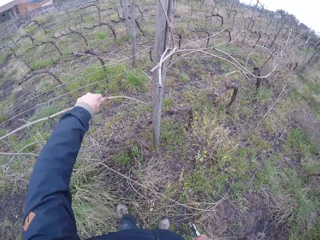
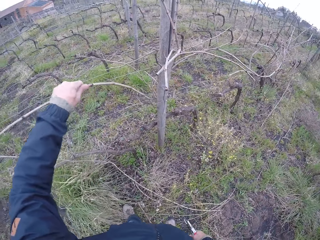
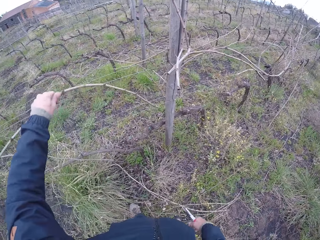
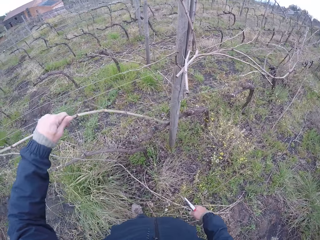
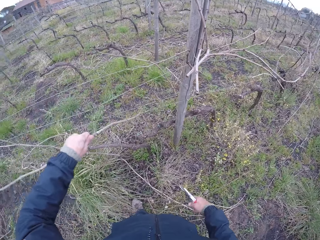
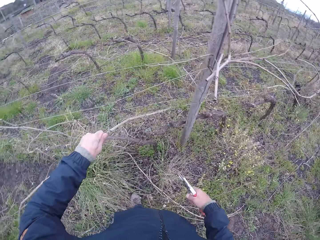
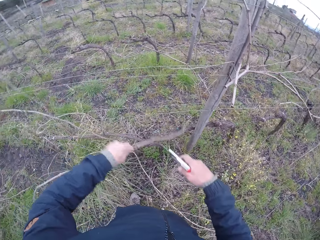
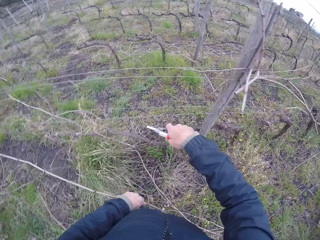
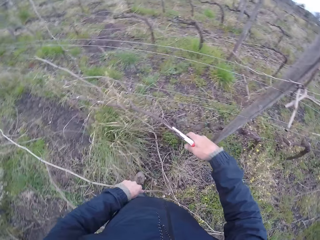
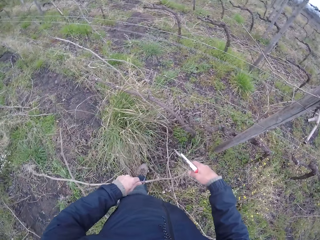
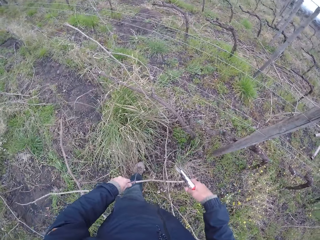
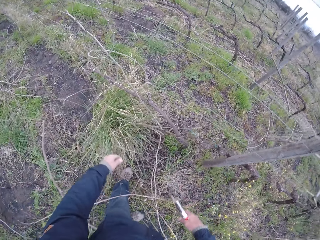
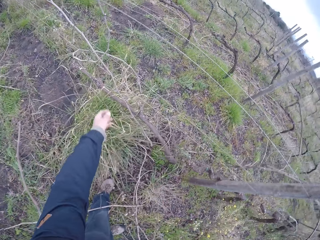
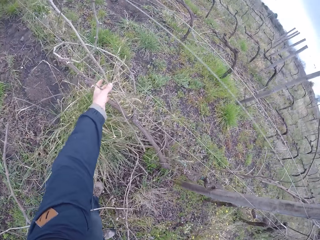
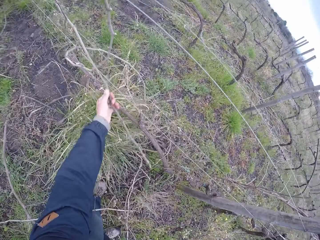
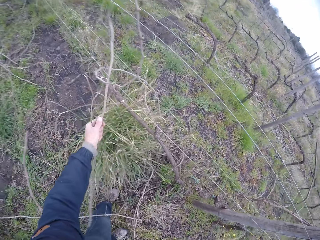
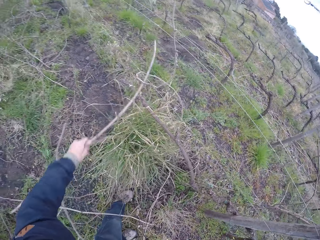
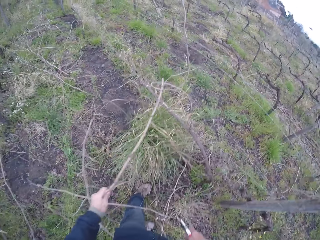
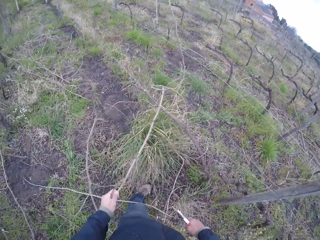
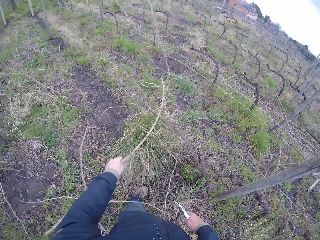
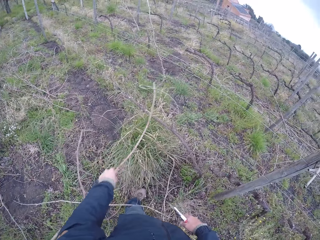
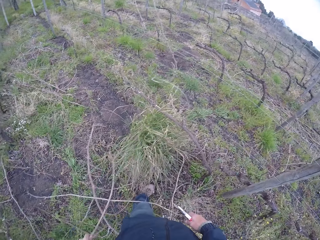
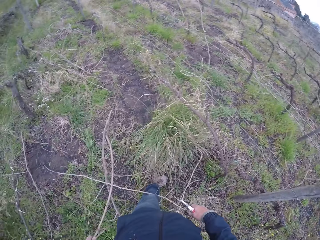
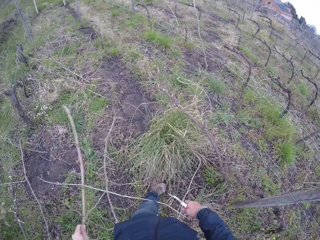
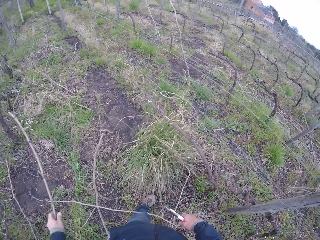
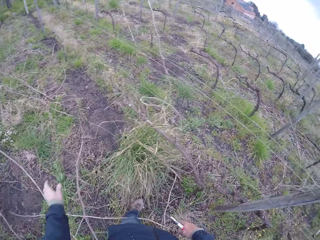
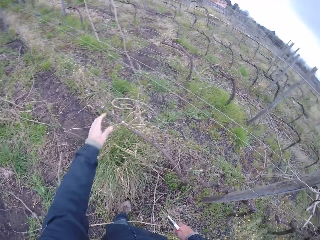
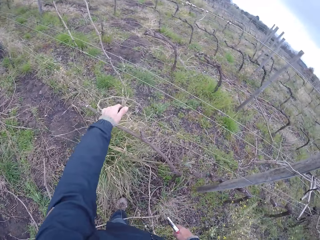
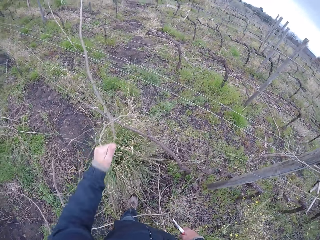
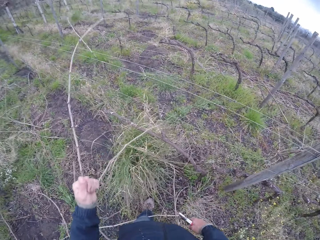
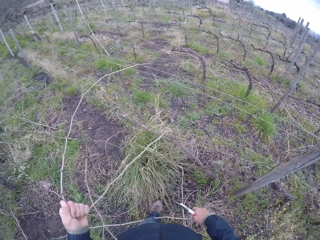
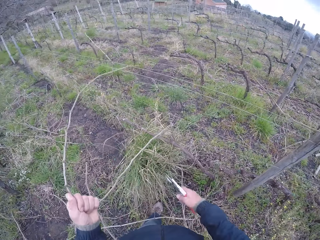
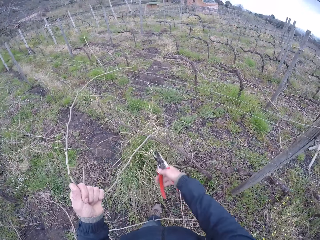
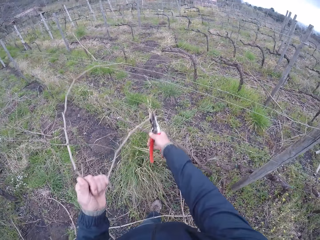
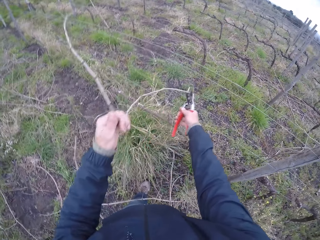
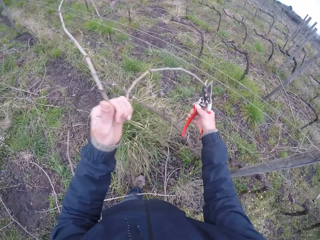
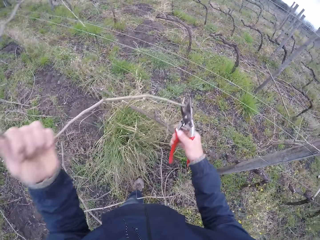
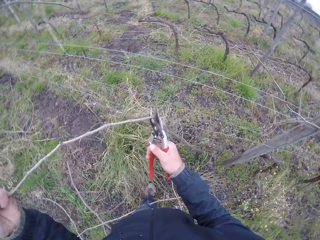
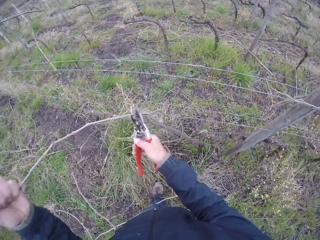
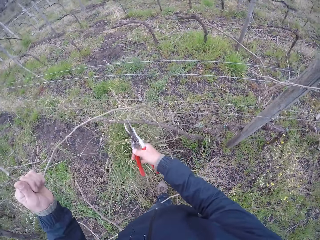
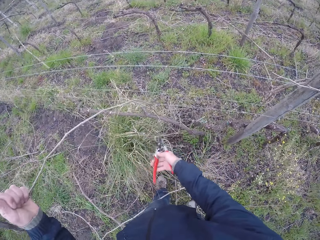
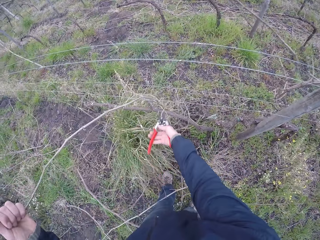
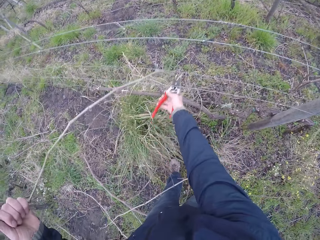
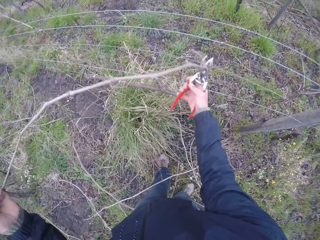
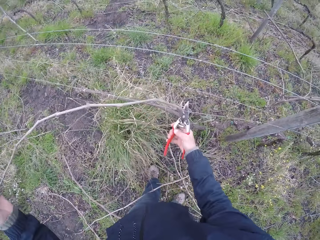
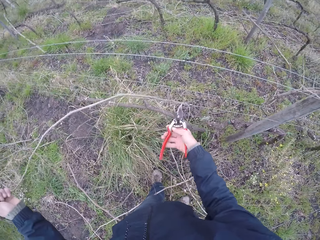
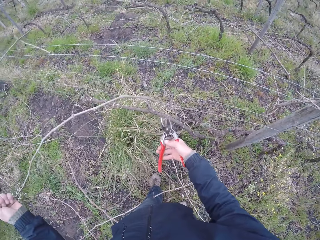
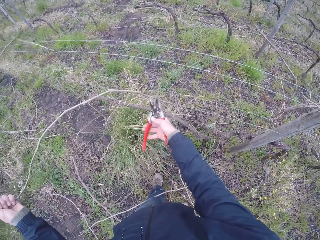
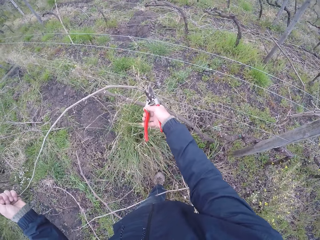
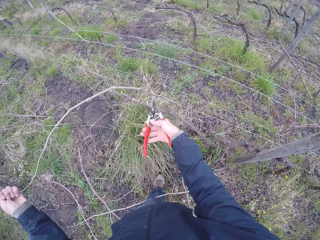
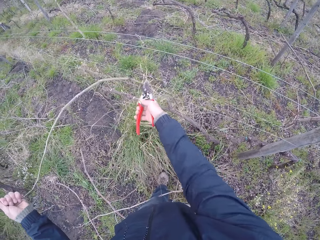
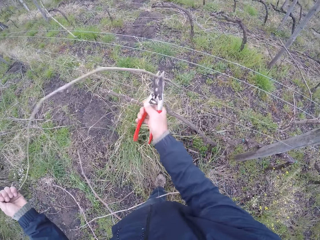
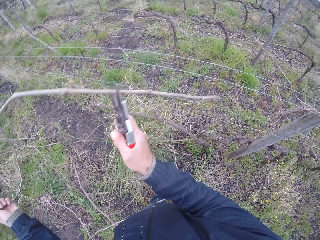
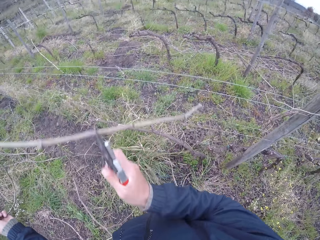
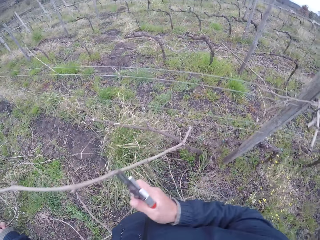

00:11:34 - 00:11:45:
The camera wearer pulls a stick out of the wire with his left hand. He throws the stick to the floor with his left hand. He pulls a stick out of the wire with his left hand. He throws the stick to the floor with his left hand. He pulls a stick out of the wire with his left hand. He pulls the stick with the secateurs in his right hand.

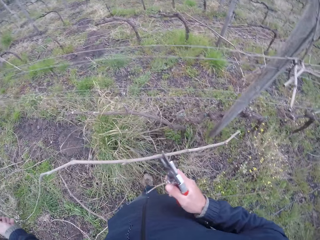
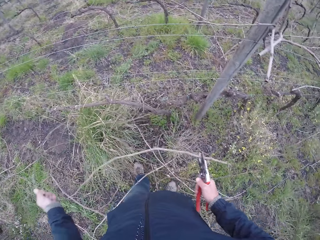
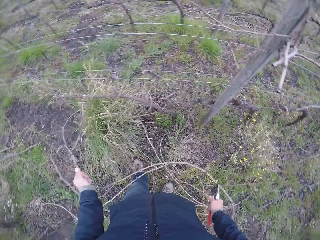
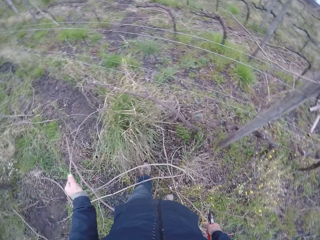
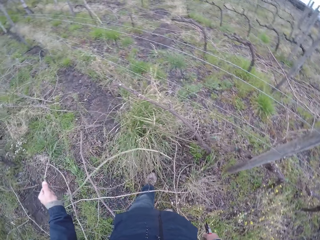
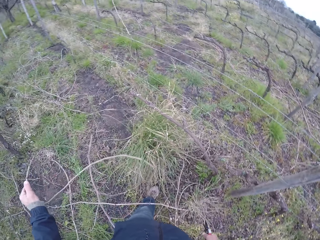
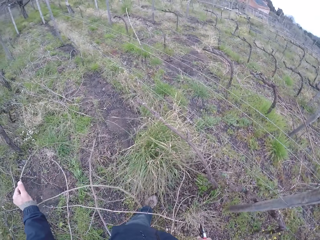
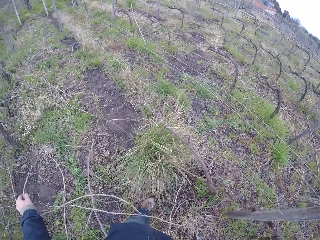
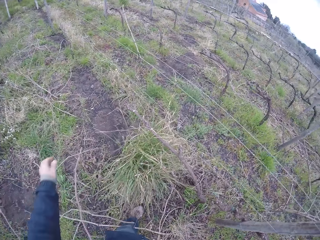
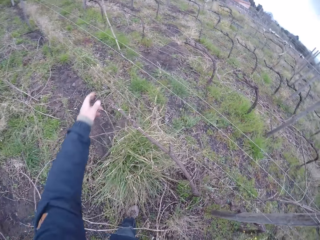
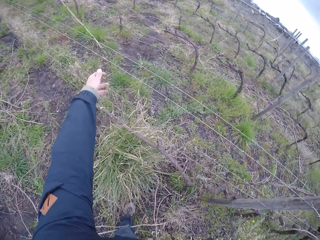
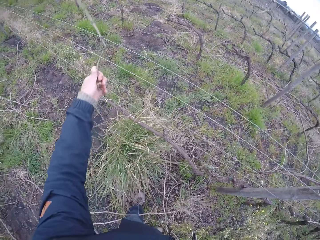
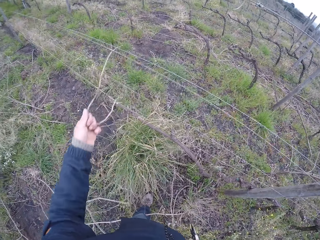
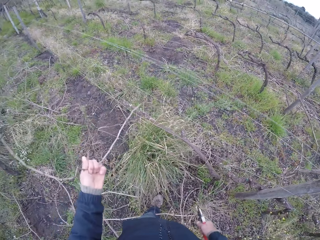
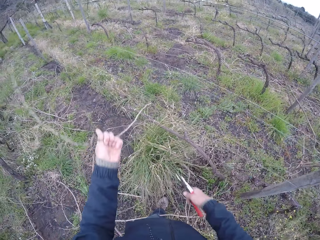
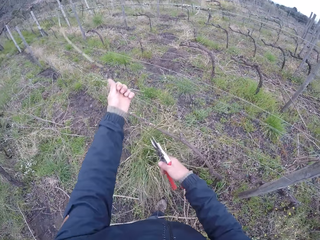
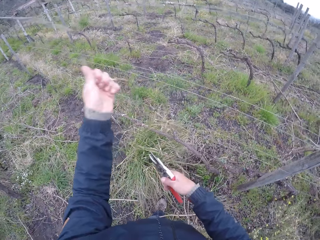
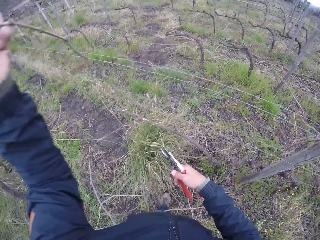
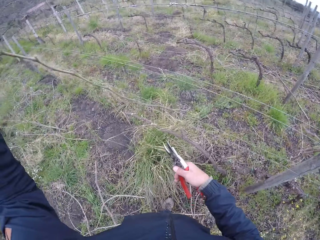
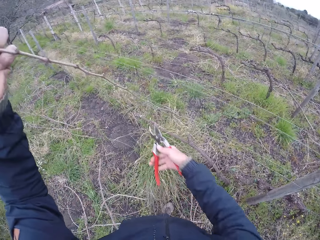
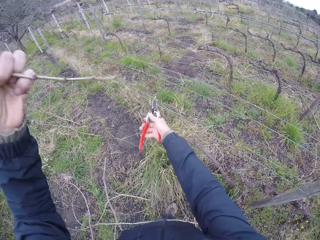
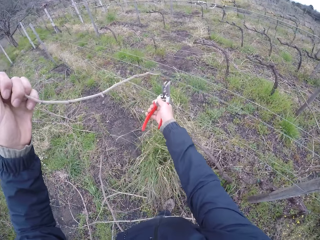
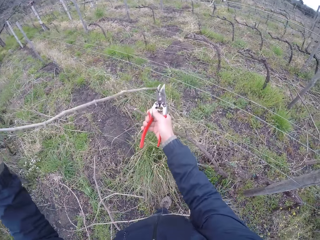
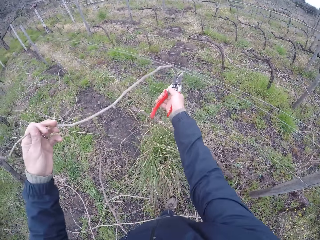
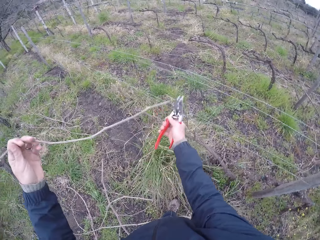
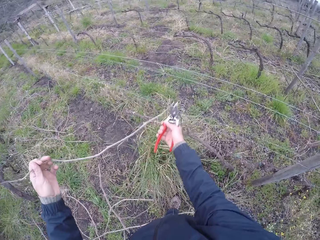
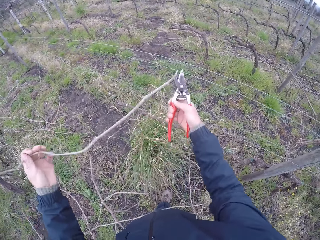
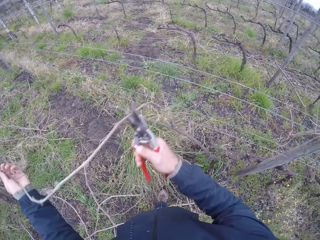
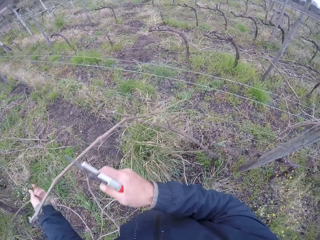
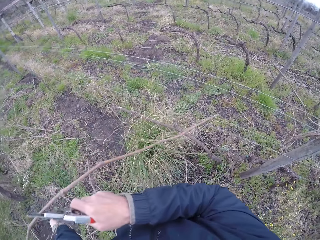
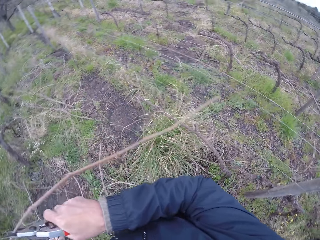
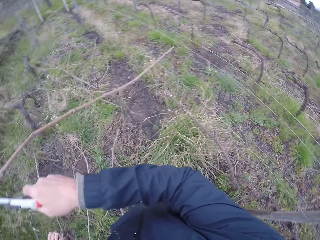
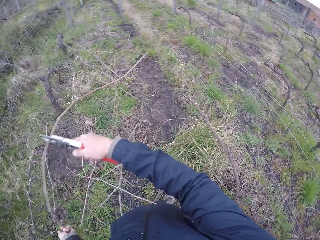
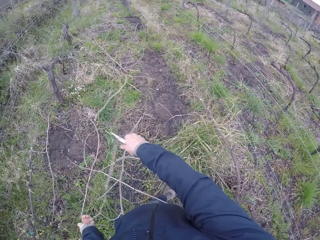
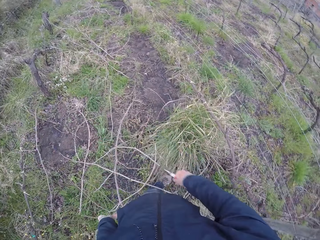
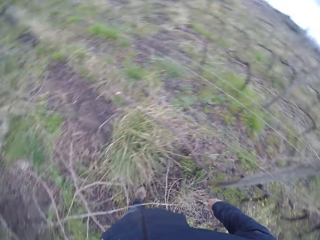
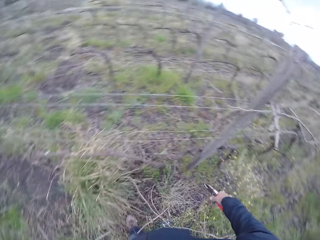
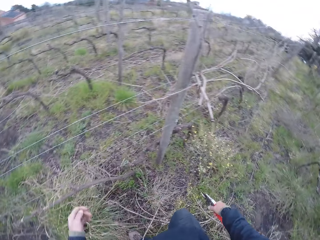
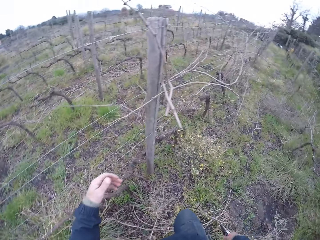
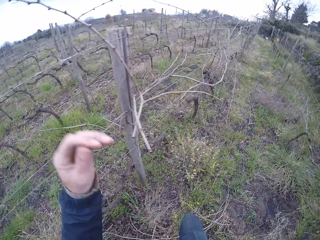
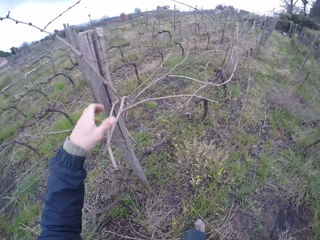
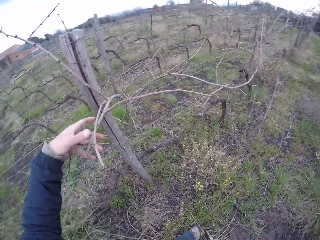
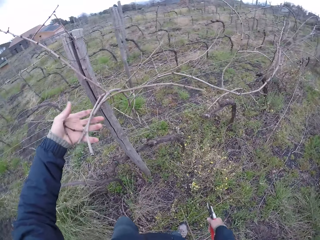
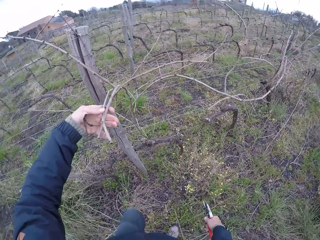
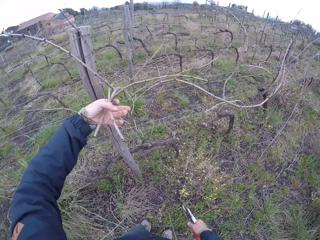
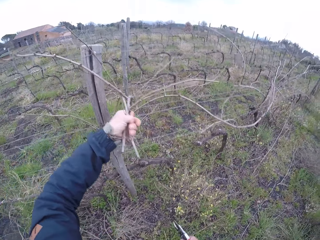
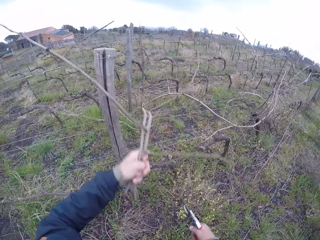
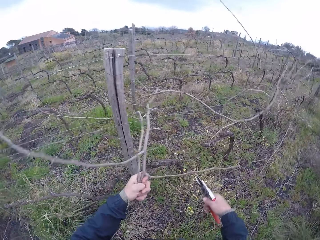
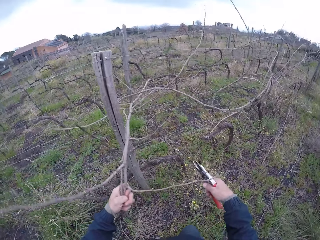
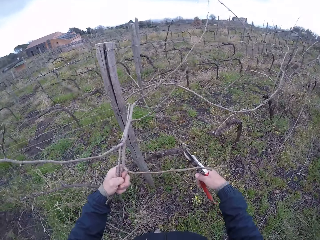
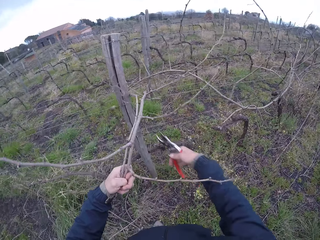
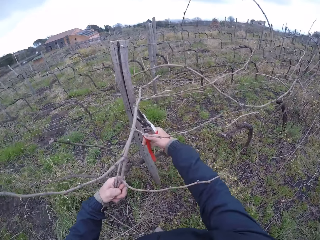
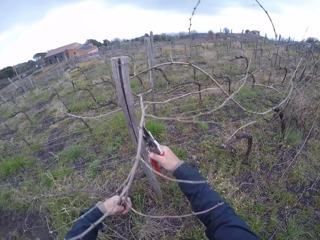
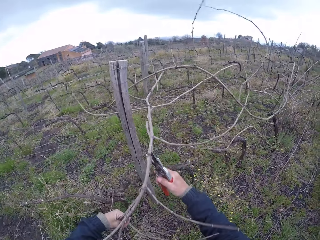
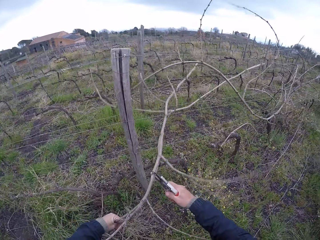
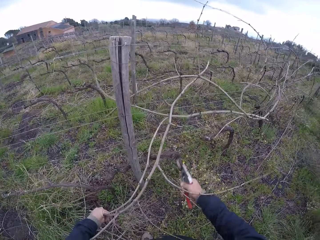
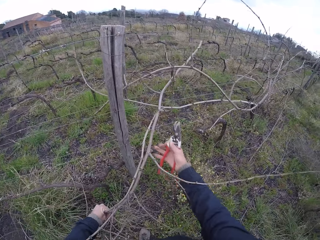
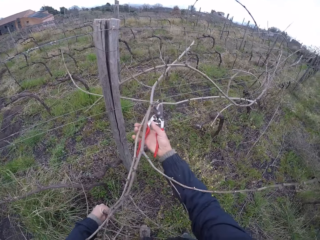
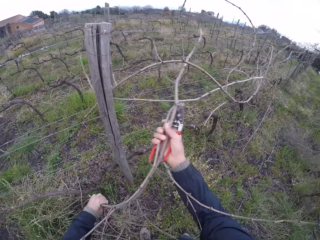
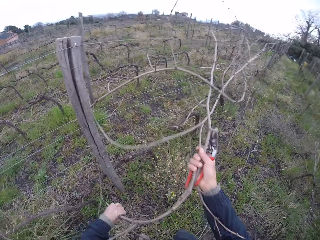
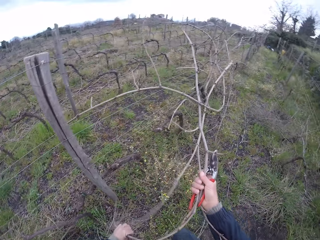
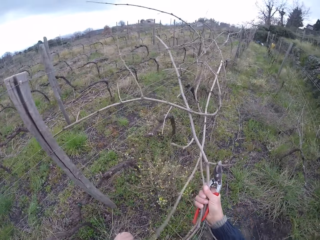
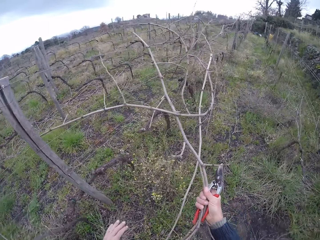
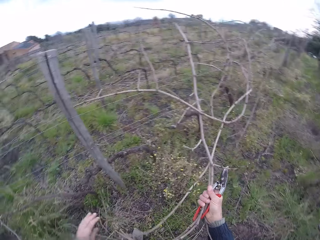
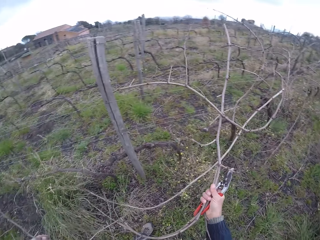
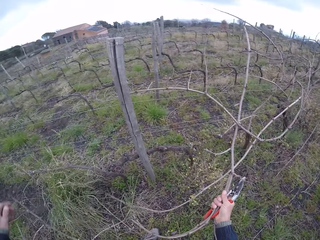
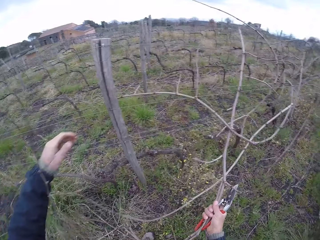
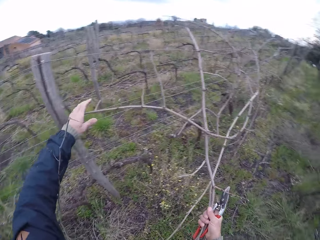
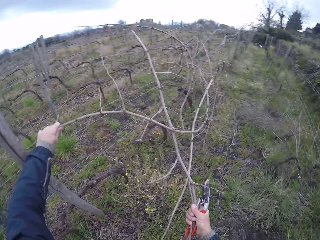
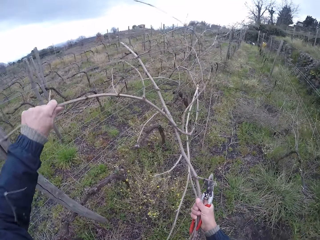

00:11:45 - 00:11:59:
The camera wearer throws the stick to the floor with his left hand. He pulls a stick out of the wire with his left hand. He pulls the stick with the secateurs in his right hand. He drops the branch on the ground. He turns around. He pulls a stick out of the wire with his left hand. He pulls the stick out of the wire with both hands.
